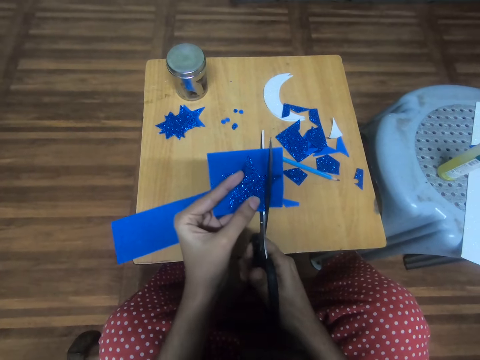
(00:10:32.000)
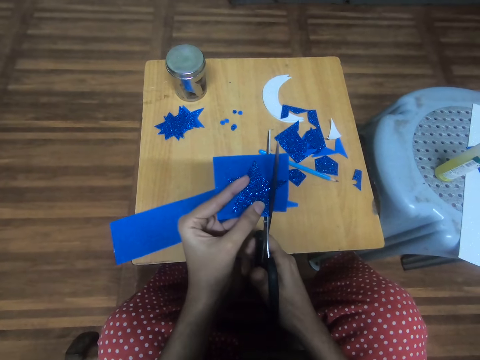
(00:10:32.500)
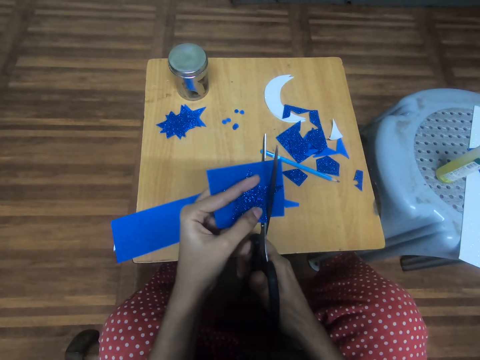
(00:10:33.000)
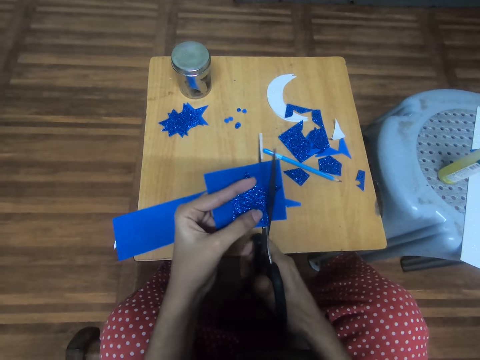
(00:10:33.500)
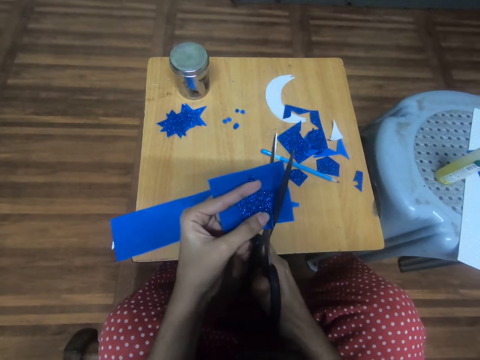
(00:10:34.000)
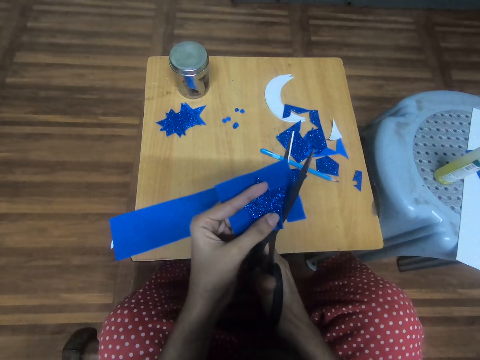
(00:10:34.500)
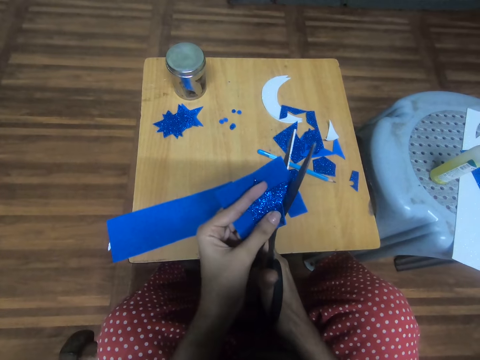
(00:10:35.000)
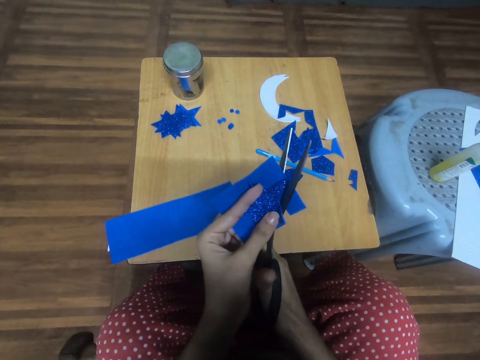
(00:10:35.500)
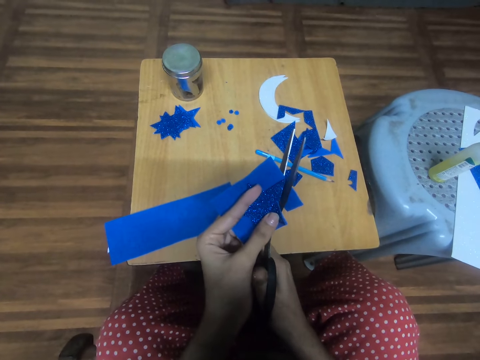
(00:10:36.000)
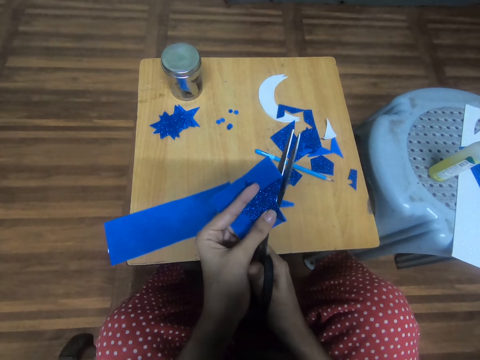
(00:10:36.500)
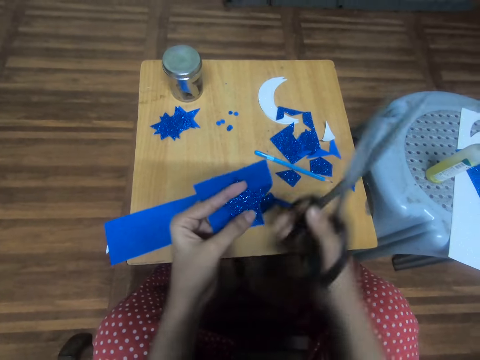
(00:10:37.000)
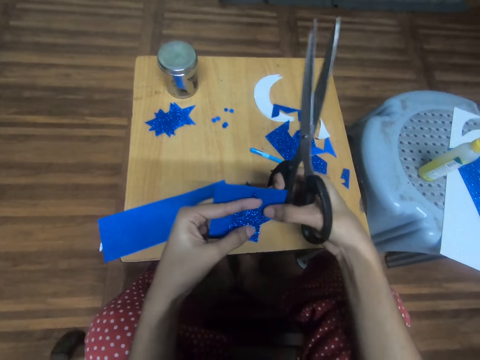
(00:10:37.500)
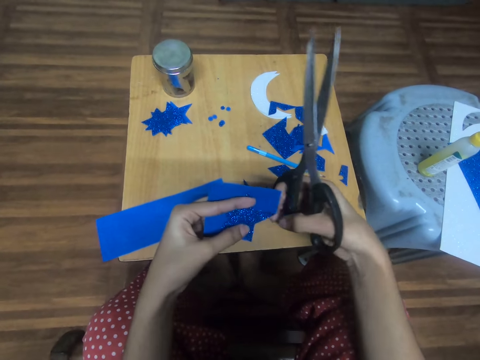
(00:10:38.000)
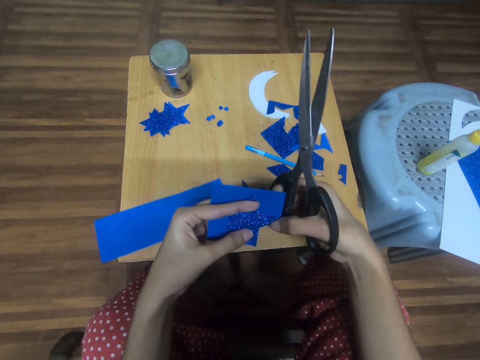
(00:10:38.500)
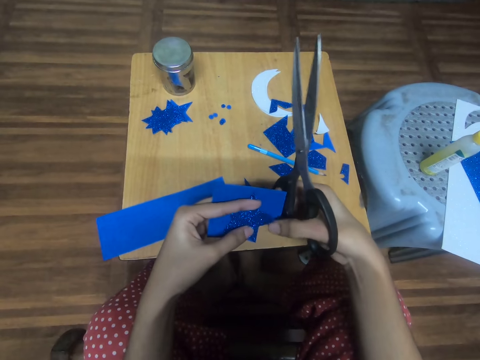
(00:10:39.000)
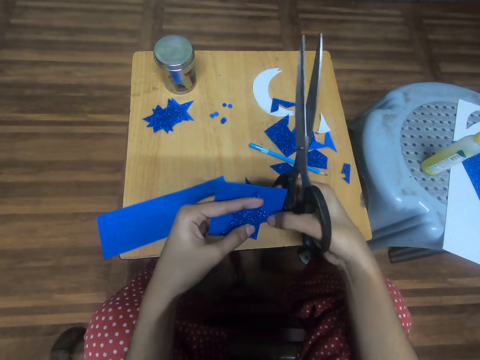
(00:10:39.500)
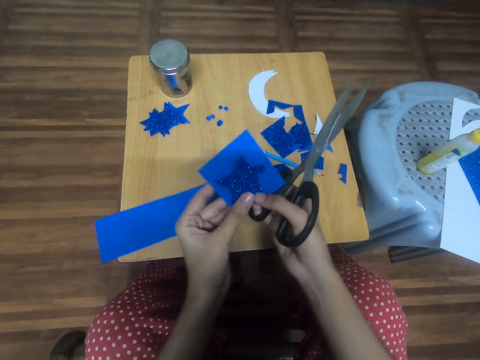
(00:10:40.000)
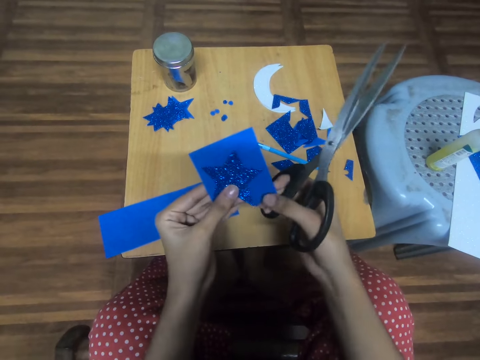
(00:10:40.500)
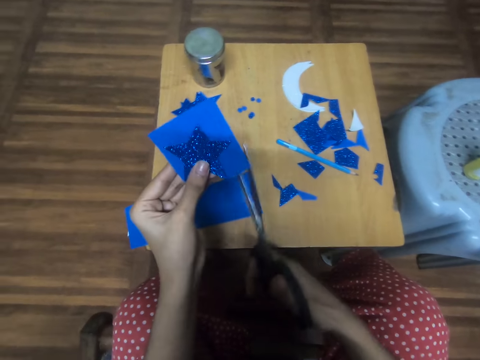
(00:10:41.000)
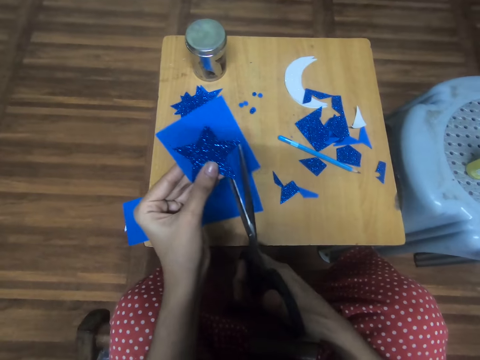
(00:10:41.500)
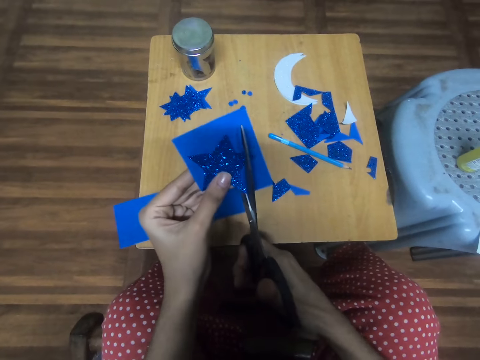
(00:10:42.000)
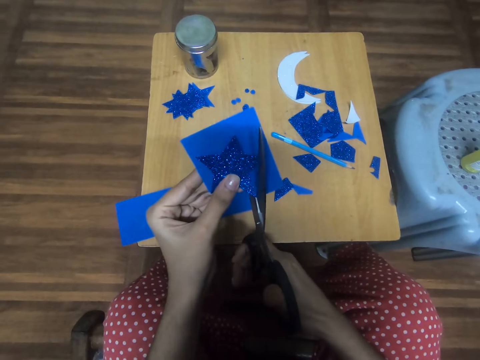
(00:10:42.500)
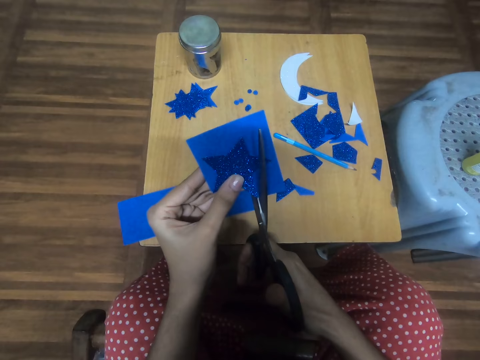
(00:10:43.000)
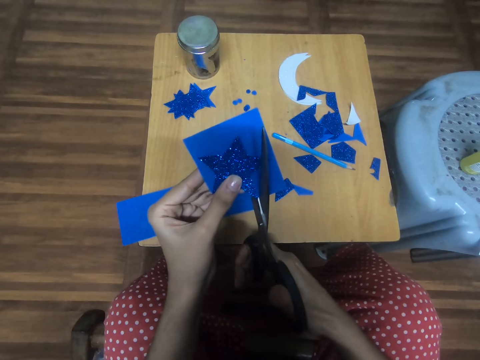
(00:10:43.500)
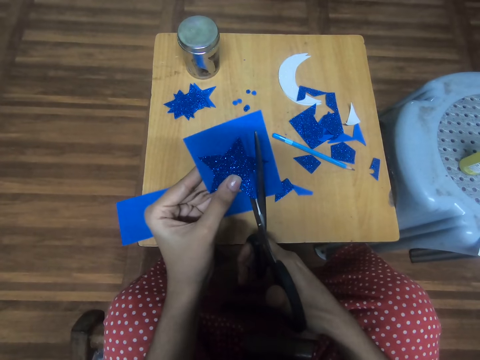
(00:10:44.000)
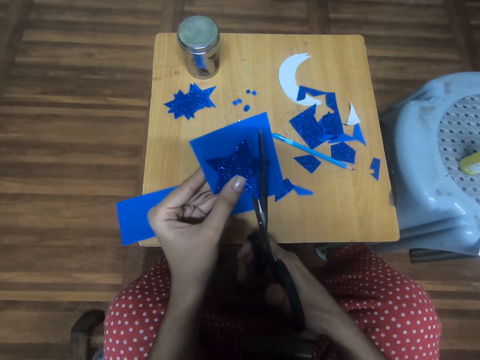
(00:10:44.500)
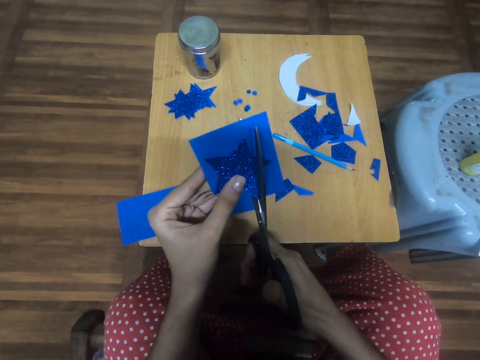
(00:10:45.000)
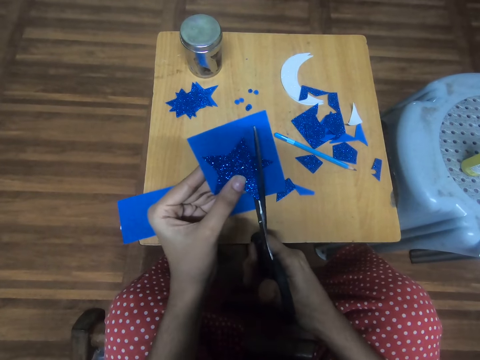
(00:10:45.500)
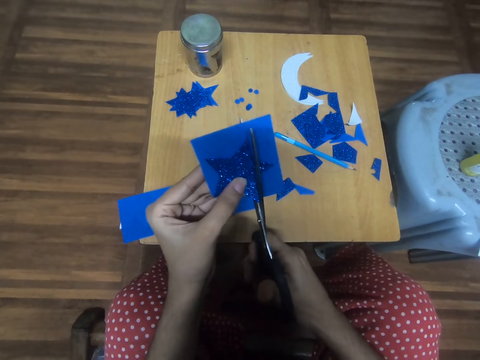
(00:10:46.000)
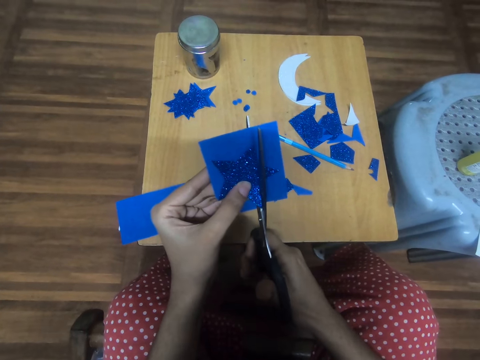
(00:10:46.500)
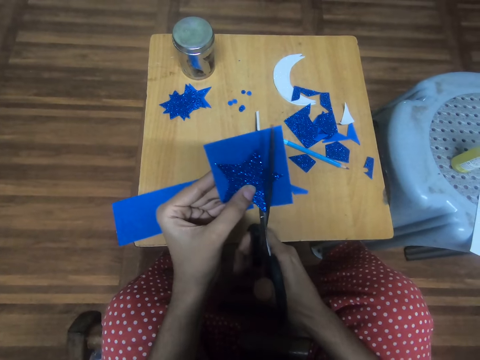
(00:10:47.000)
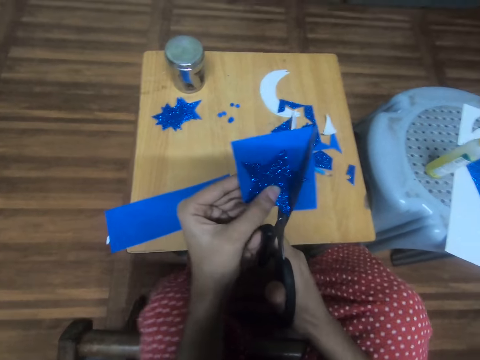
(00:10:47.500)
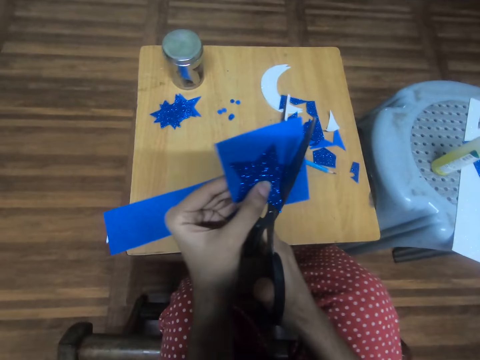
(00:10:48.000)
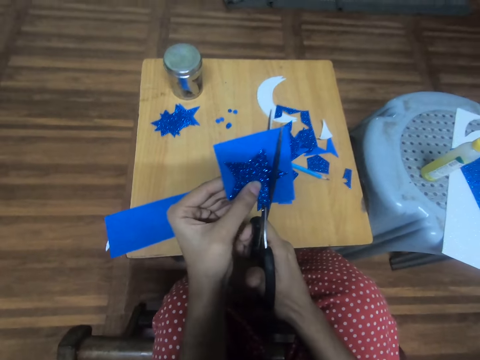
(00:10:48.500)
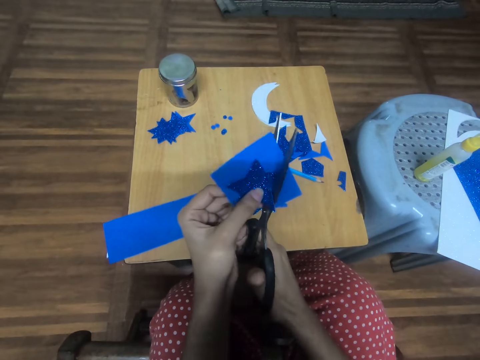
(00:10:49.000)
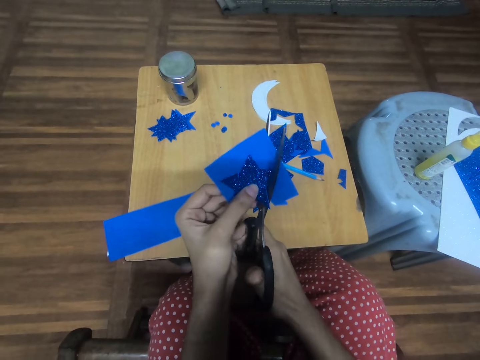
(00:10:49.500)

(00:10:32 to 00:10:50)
The camera wearer traces out the star-cutout from the card stock. They turn the star-cutout with the card stock. They trace out the star-cutout from the card stock.

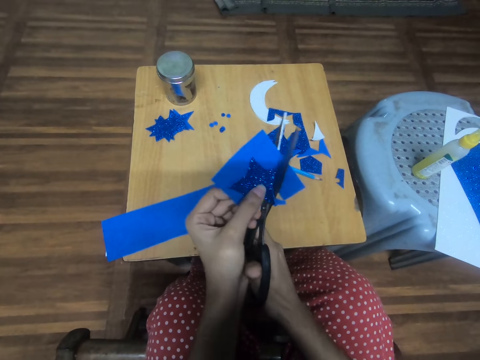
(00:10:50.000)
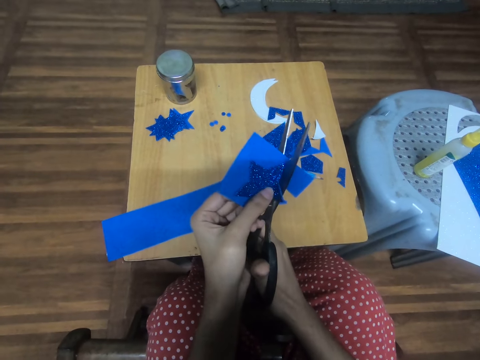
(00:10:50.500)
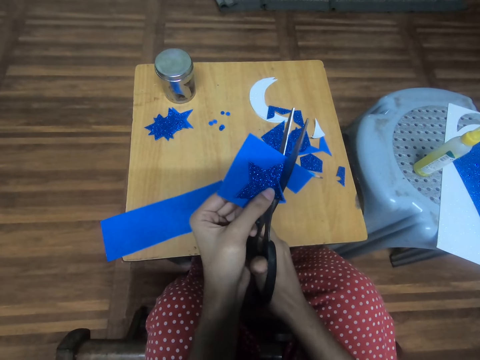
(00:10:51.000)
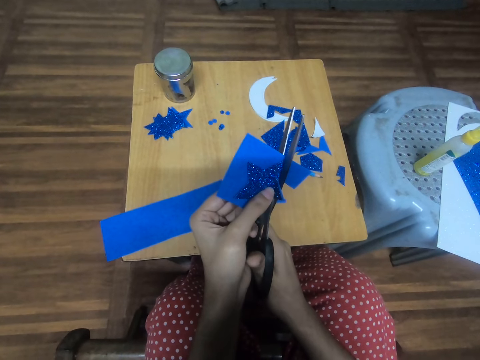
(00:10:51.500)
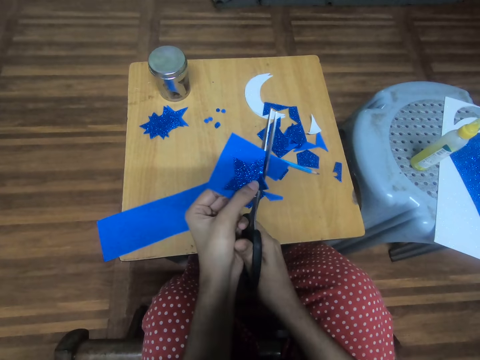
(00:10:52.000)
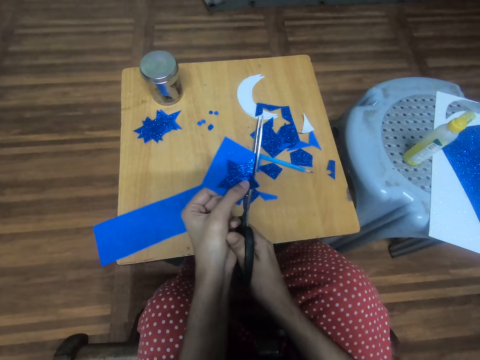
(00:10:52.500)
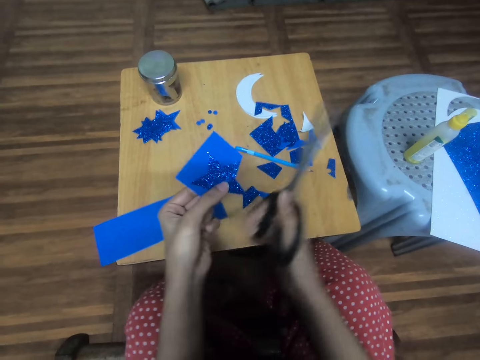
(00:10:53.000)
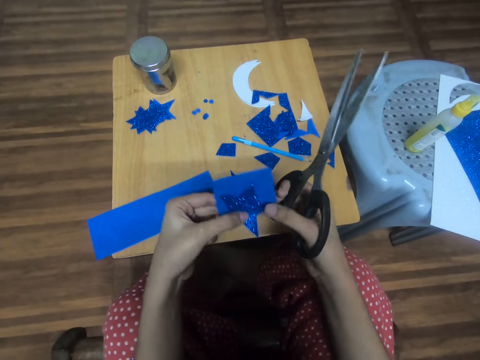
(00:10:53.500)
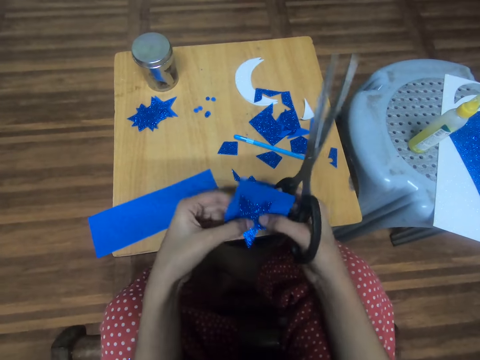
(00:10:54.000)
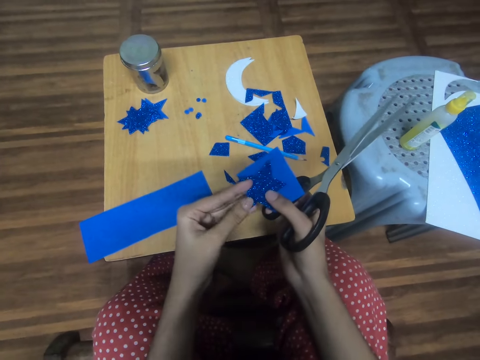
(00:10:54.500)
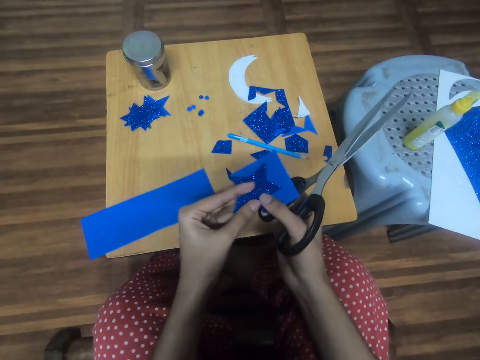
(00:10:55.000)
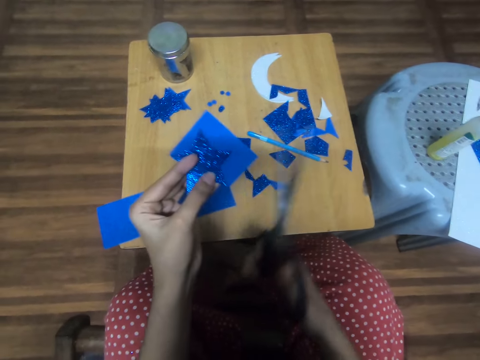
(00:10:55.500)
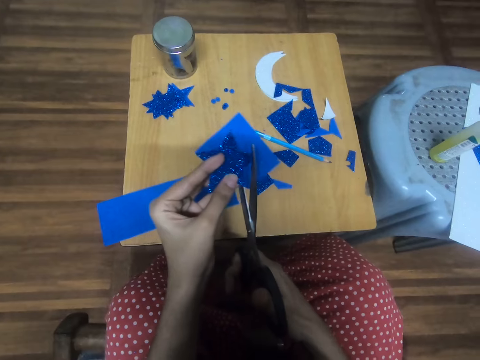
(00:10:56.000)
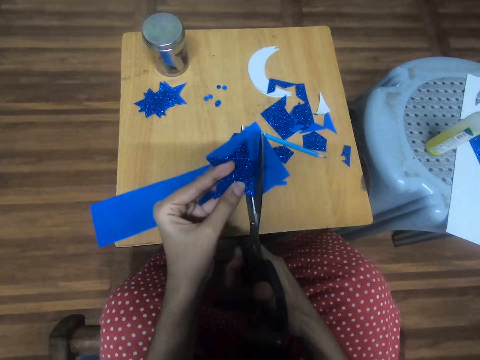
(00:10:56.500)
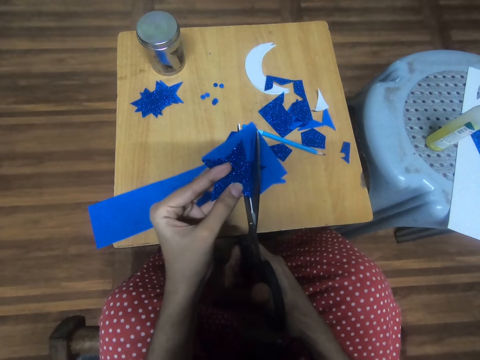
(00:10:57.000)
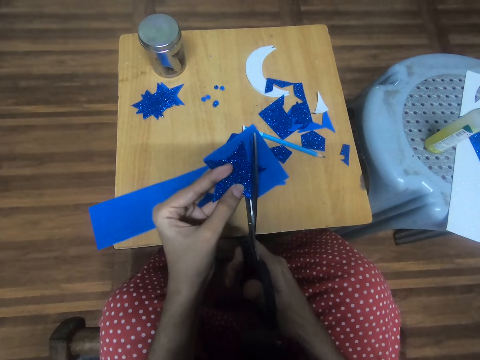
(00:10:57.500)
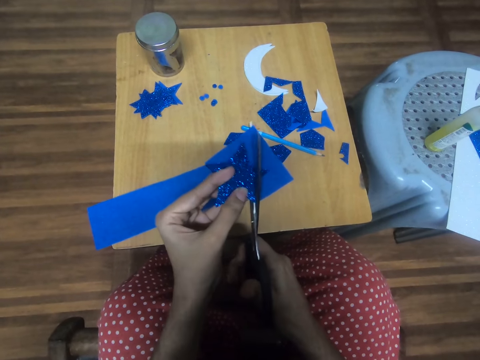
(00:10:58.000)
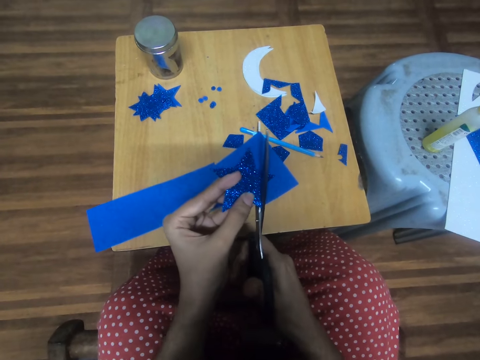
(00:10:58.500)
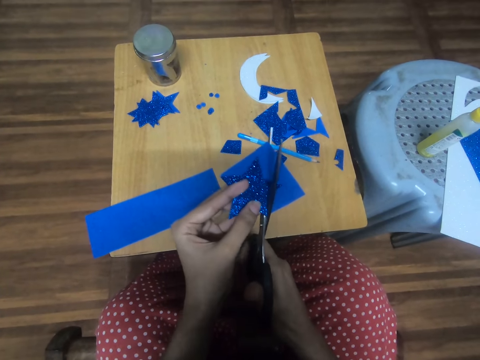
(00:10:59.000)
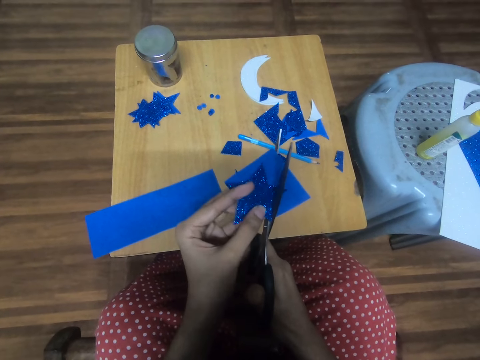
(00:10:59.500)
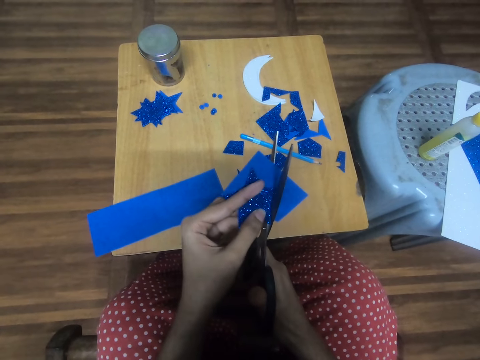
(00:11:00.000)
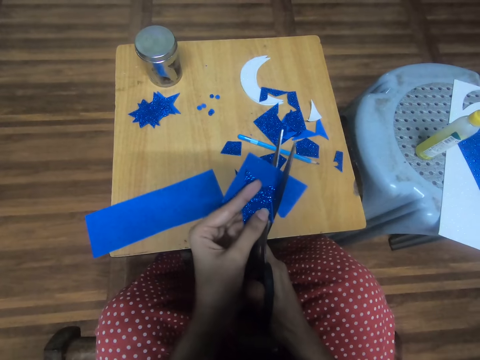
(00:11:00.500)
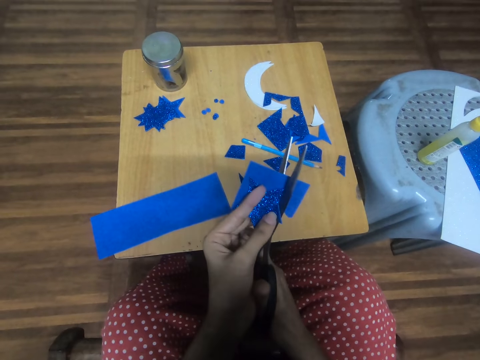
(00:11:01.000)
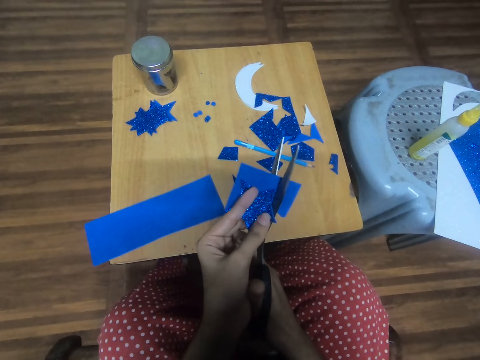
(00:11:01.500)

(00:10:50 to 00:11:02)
The camera wearer turns the star-cutout with the card stock. They trace out the star-cutout from the card stock.
